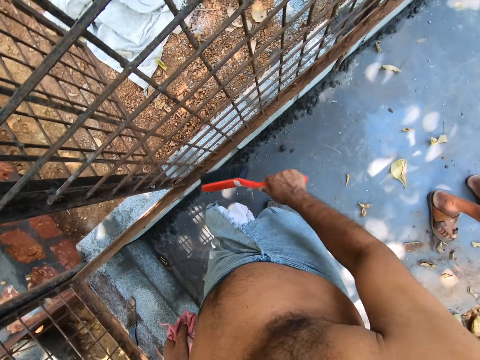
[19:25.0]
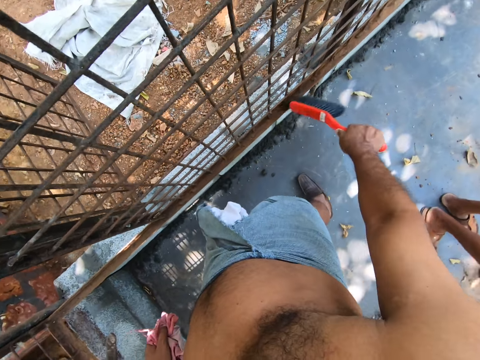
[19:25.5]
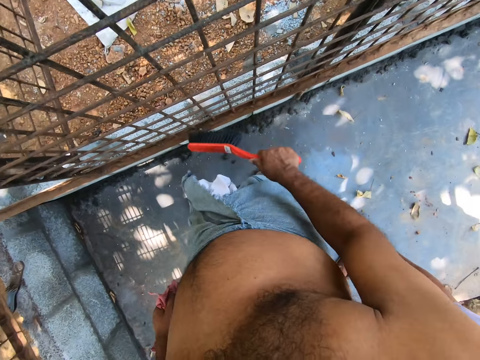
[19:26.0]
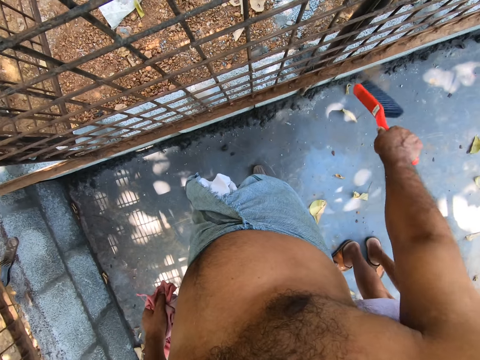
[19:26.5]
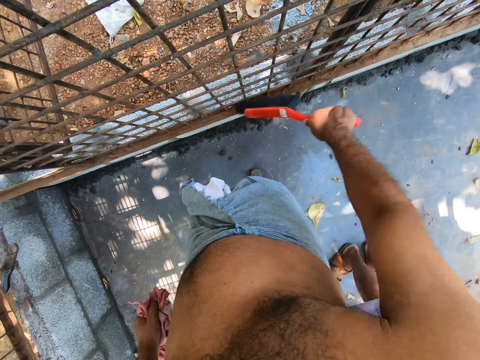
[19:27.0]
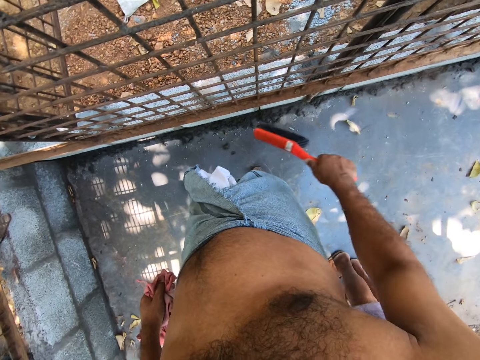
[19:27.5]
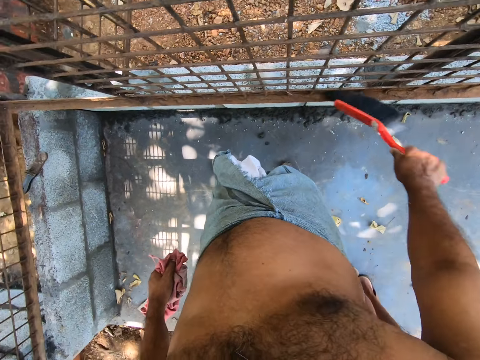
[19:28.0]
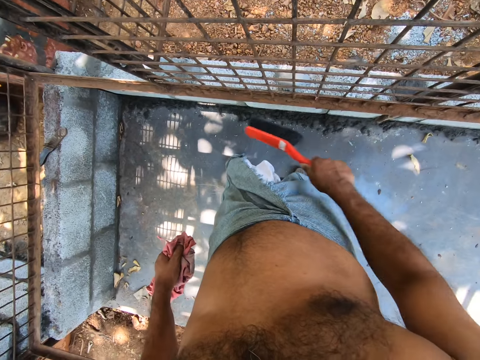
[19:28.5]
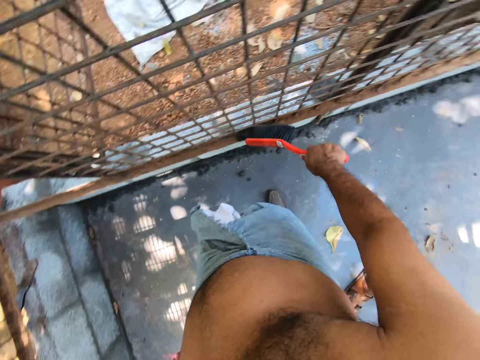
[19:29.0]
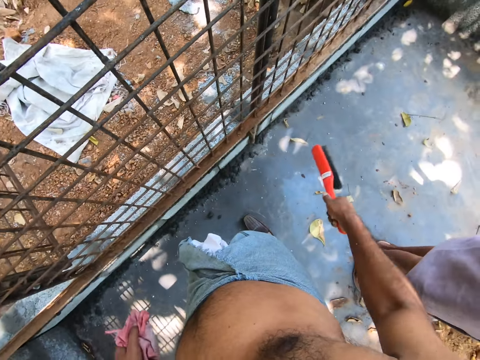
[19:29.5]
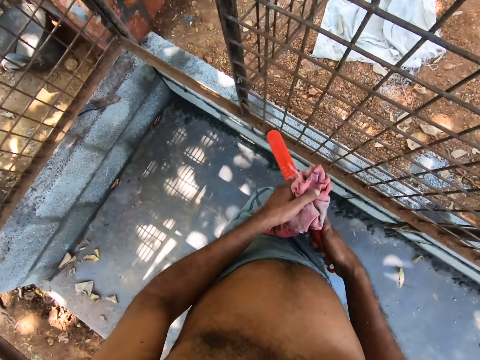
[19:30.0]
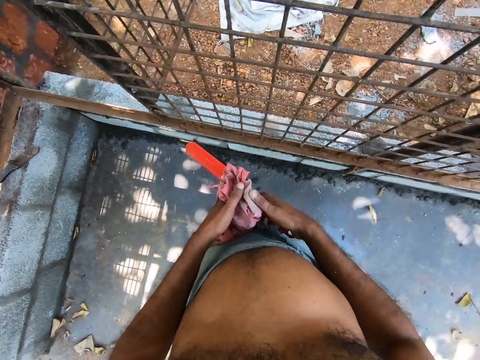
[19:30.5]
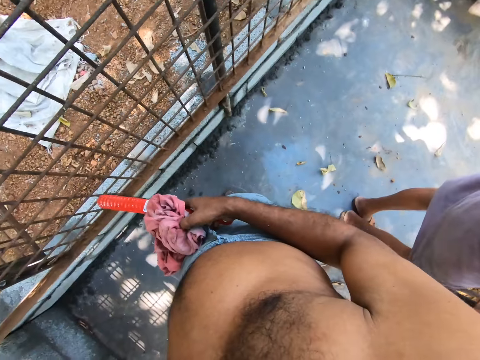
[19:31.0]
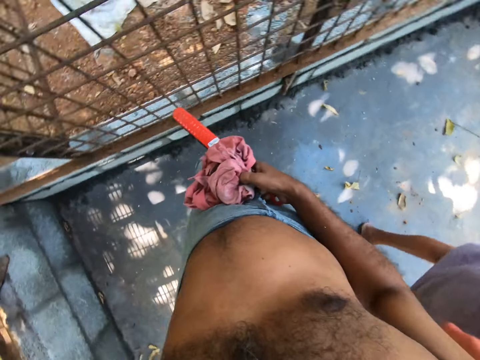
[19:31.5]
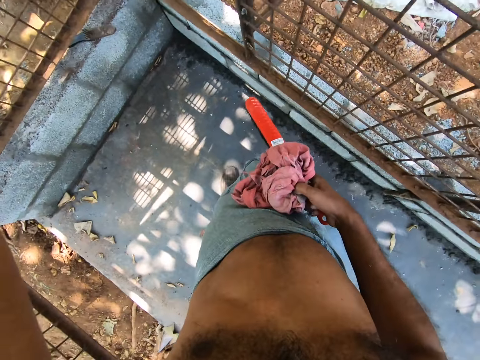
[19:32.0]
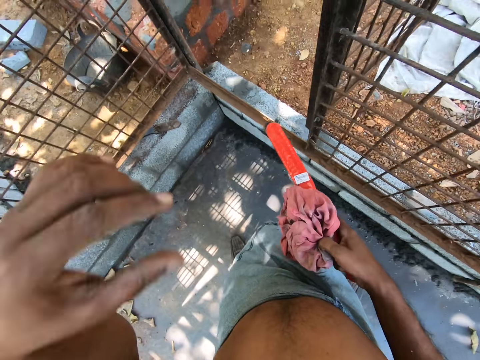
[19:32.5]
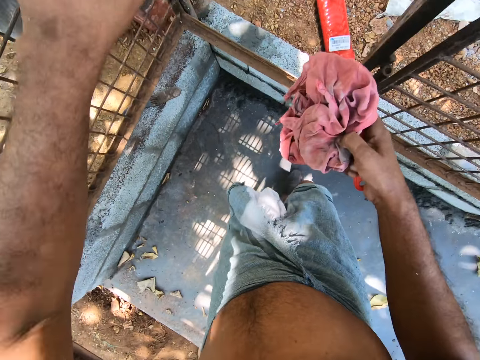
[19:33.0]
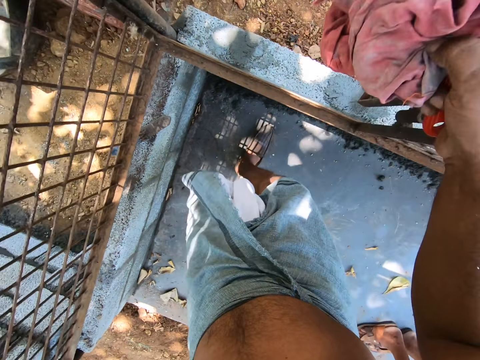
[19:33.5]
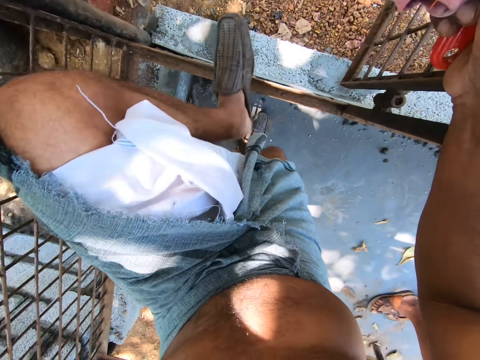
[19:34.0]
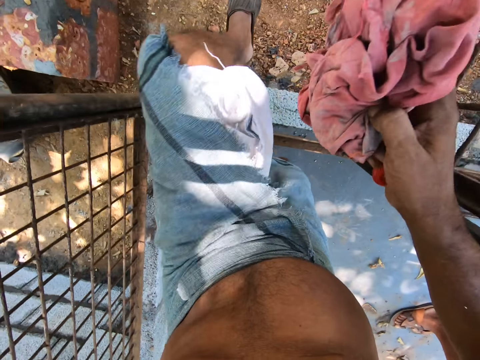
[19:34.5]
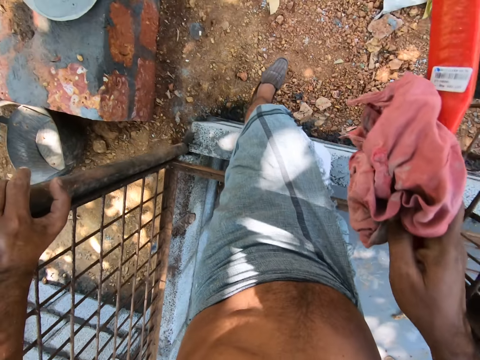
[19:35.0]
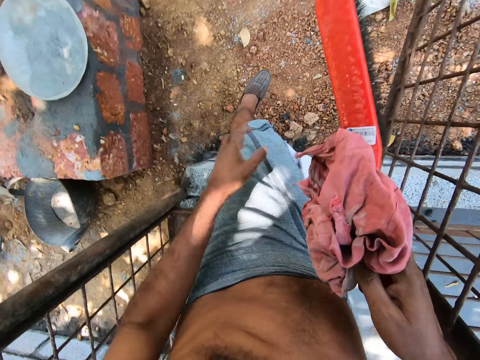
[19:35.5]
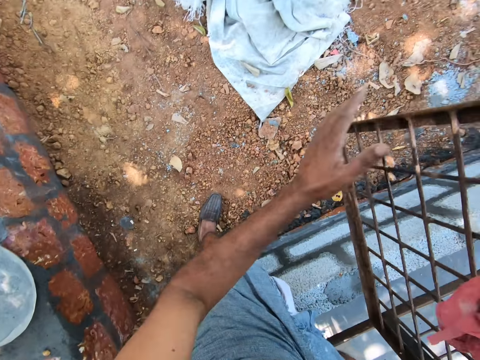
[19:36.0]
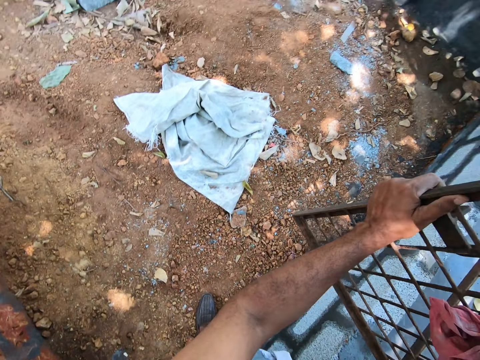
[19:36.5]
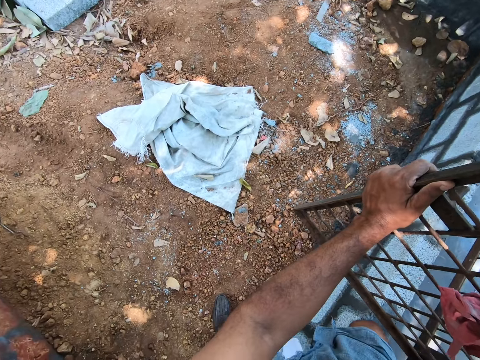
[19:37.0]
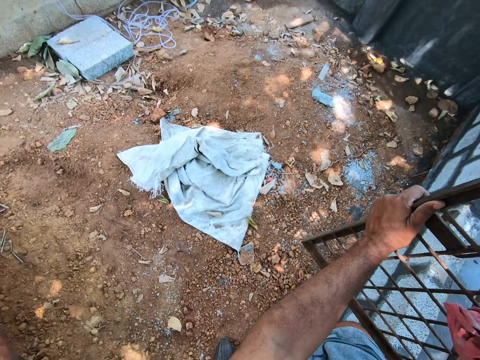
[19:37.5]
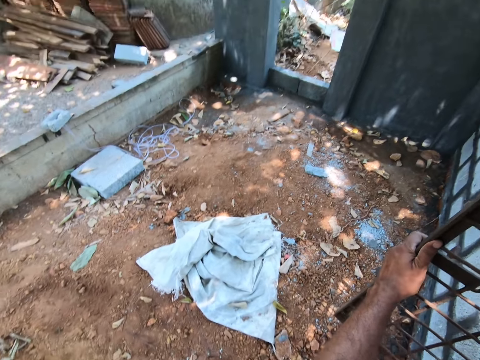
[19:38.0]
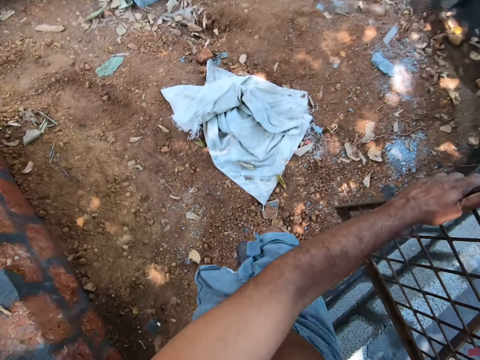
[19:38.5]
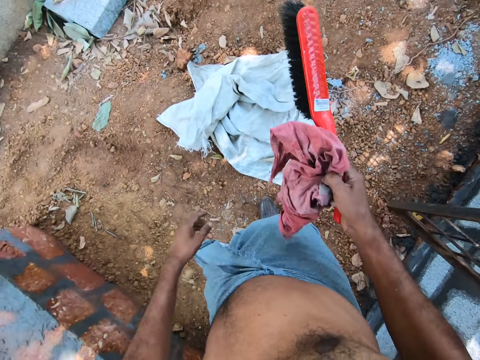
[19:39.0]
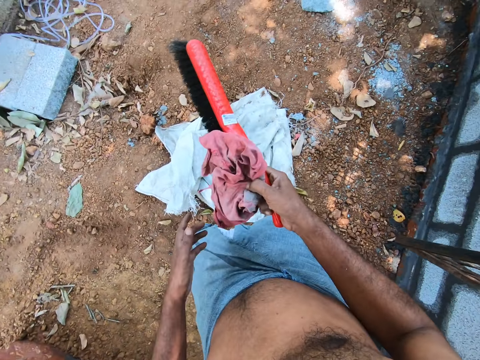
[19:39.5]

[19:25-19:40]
The camera wearer transfers the rag from his left hand to his right hand. He puts the brush in the other hand. He touches his face with his left hand. He lifts up his hand. He touches the wire mesh. He holds the metal enclosure with his left hand and leans on the metal enclosure with his right arm. He walks out of the metal enclosure. He holds the door of the metal enclosure with his left hand. He touches the wire mesh.

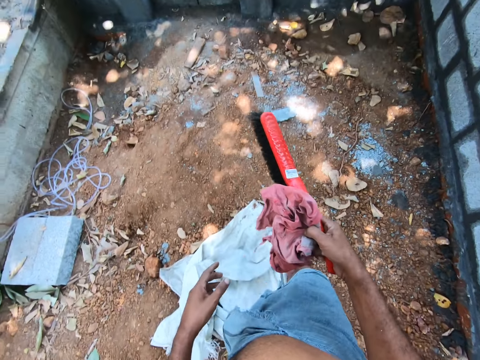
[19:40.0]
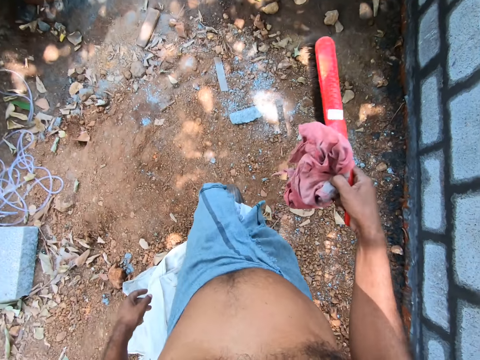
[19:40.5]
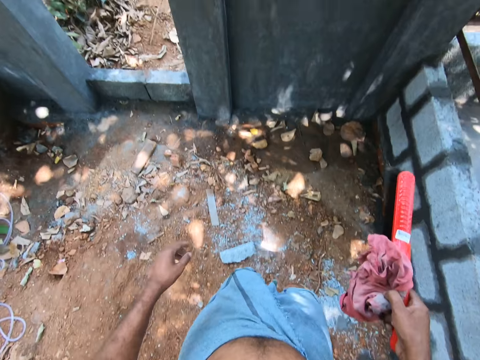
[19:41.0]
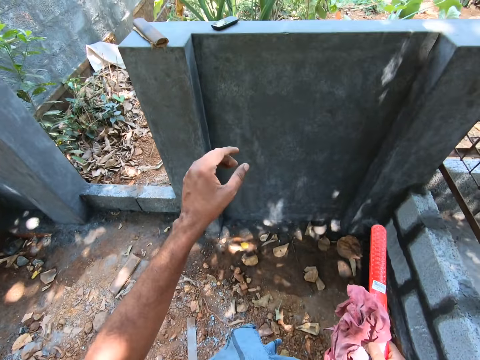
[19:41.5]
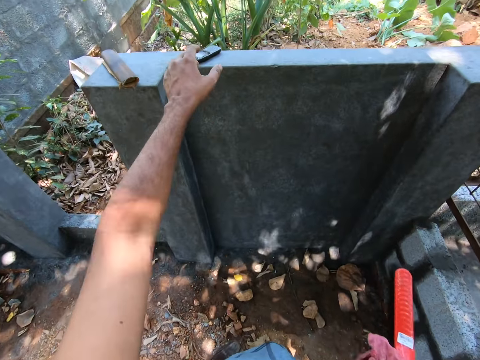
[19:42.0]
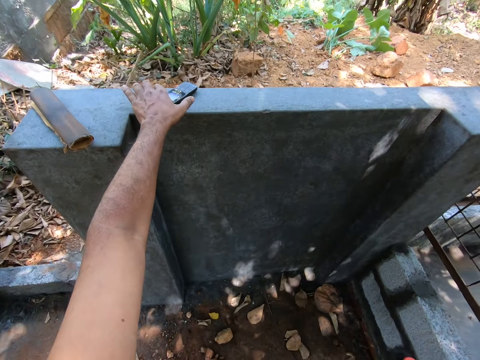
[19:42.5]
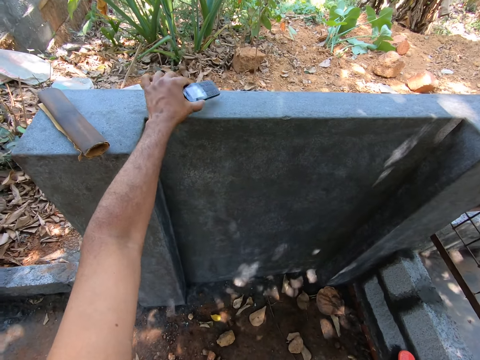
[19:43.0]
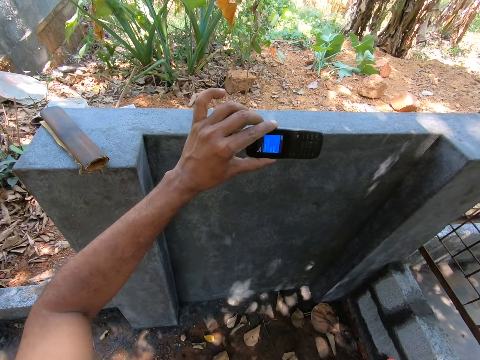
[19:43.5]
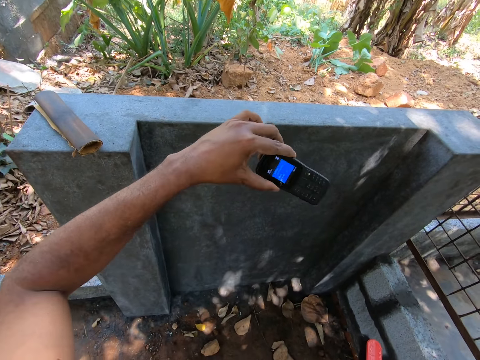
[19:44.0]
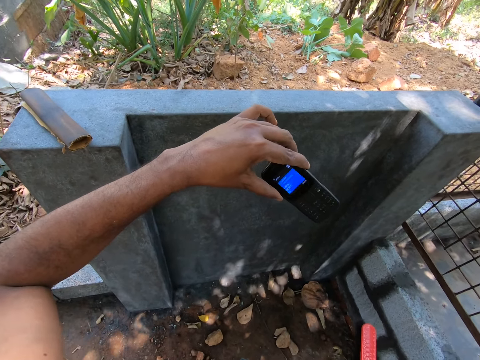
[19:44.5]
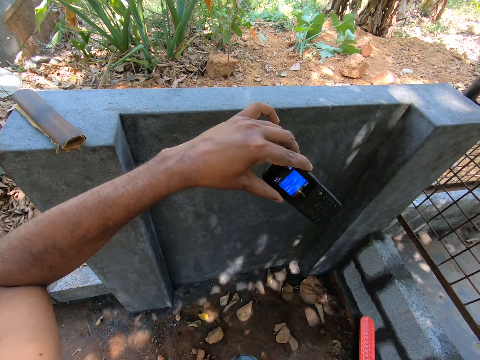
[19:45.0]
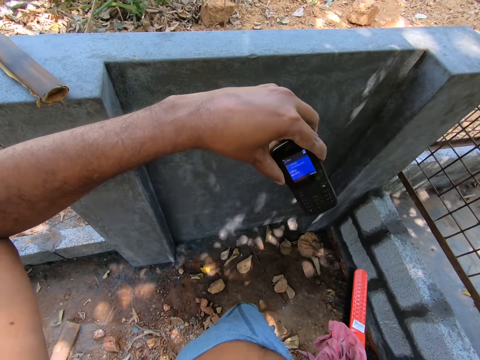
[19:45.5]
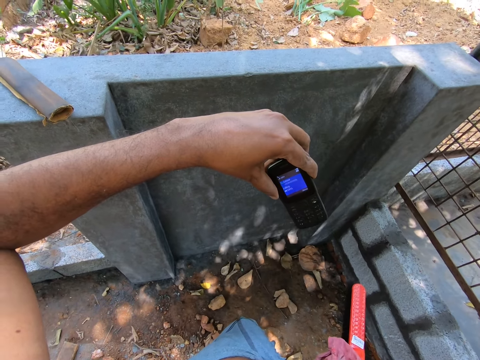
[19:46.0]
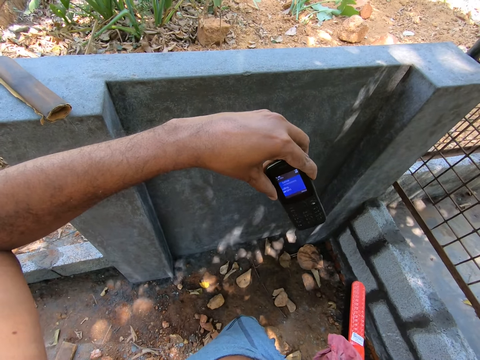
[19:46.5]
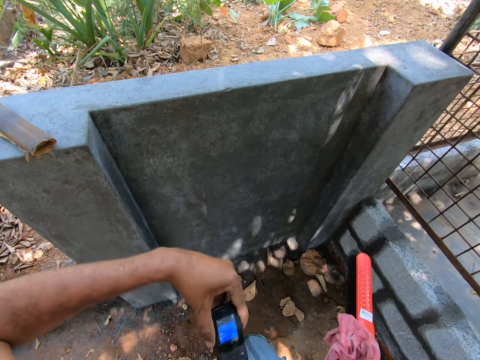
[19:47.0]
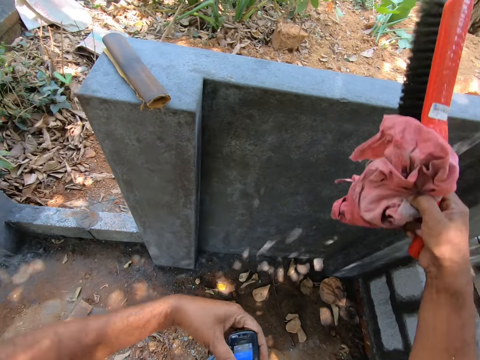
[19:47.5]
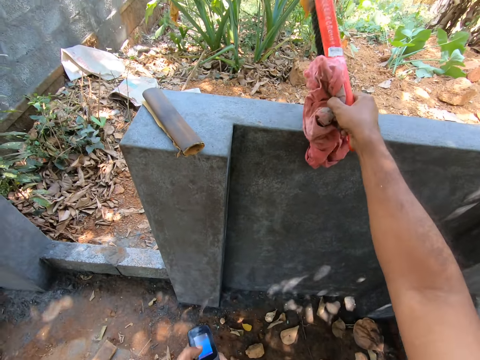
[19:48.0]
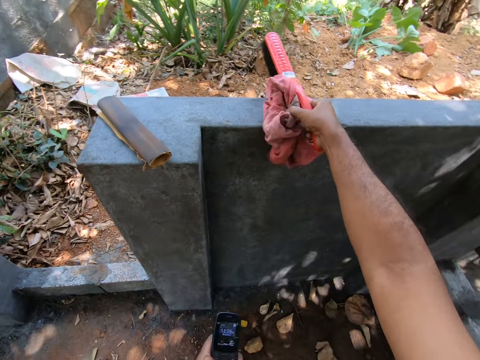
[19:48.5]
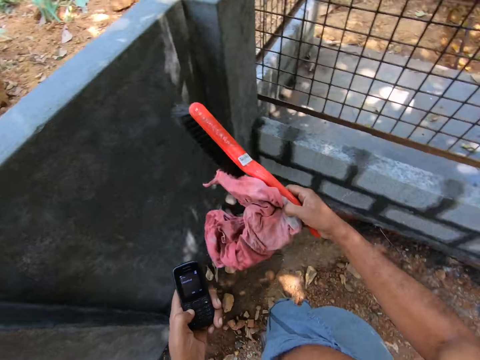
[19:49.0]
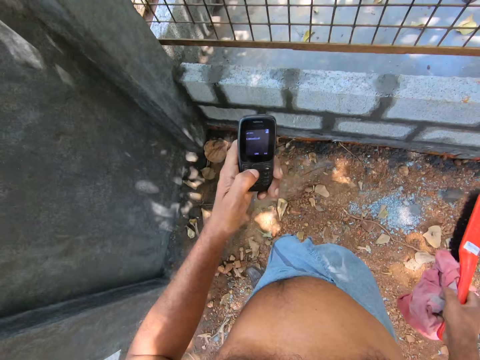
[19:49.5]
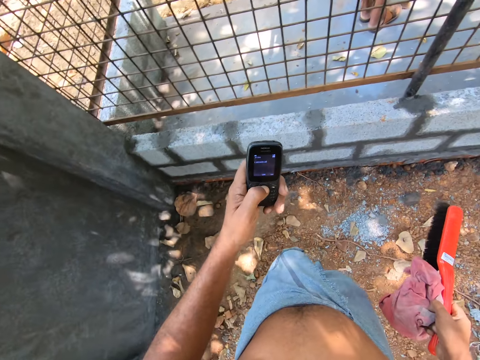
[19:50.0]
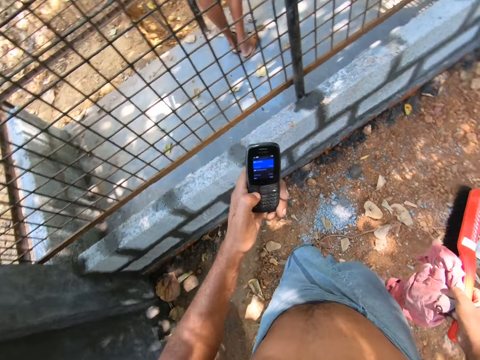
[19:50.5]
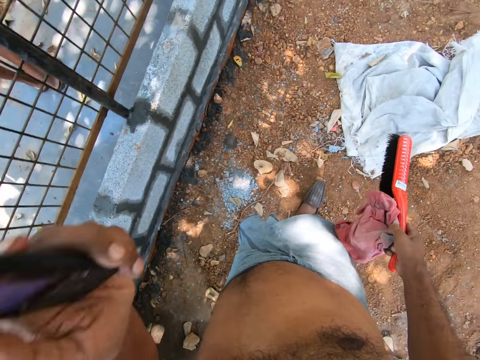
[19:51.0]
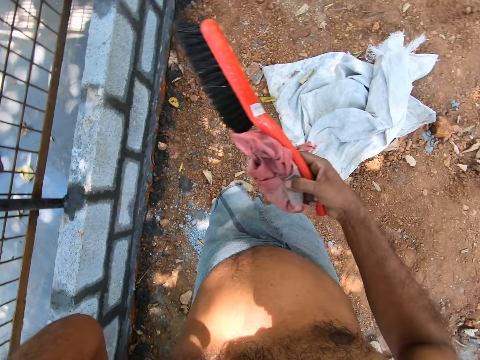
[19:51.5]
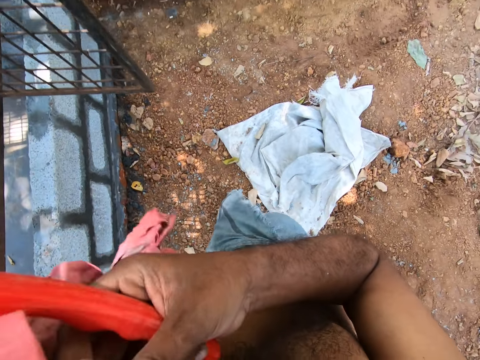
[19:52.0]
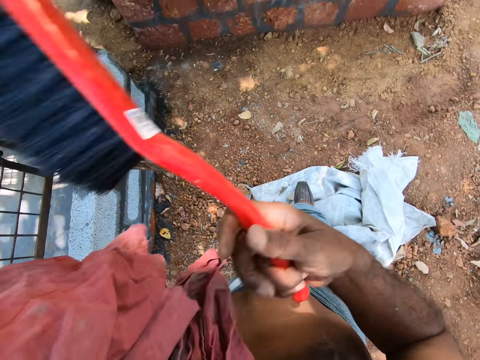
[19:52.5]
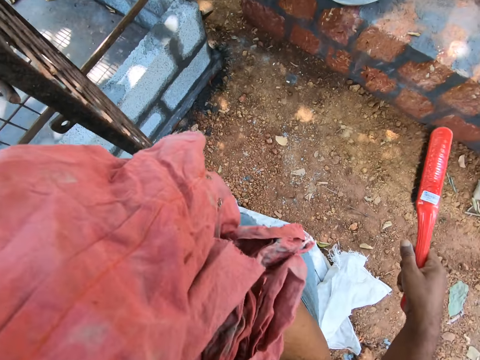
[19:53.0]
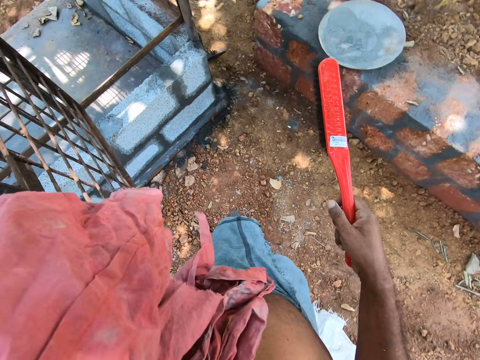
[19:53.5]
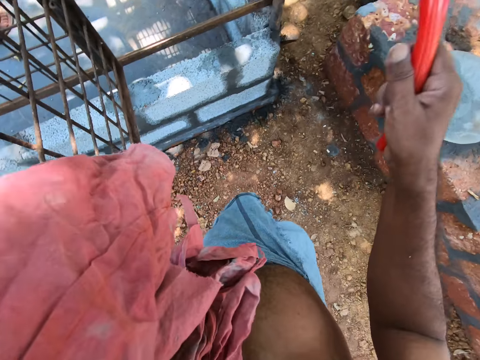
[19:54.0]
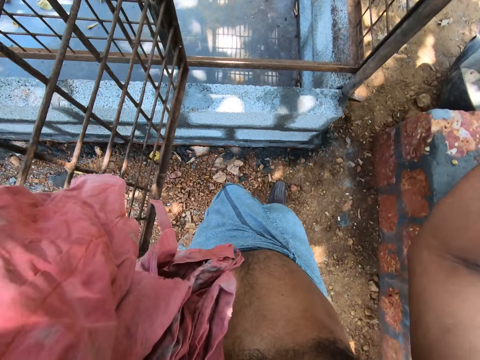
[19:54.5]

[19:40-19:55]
The camera wearer walks around. He picks up a mobile phone from the top of a low wall with his left hand. He looks at the mobile phone. He touches the low wall with the brush and the rag in his right hand. He puts down the brush. He operates the mobile phone in his left hand. He moves his hand. He walks towards the metal enclosure. He puts the mobile phone in his left hand to his left ear. He transfers the rag from his right hand to his left hand. He moves his hand. He walks around.
